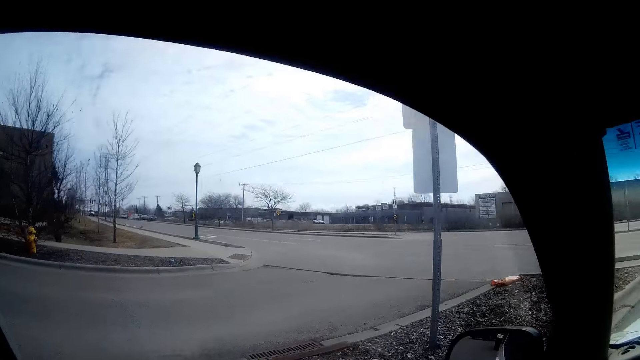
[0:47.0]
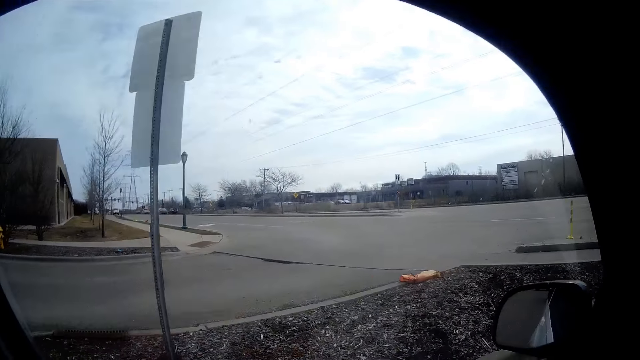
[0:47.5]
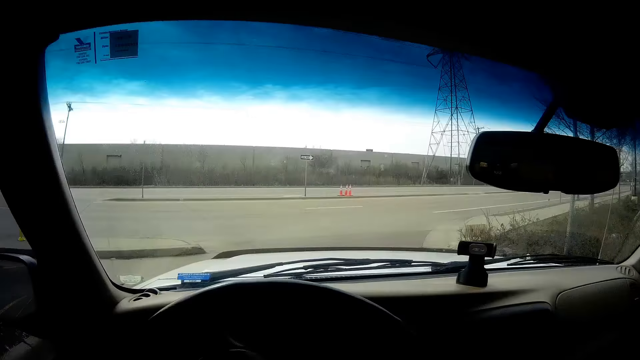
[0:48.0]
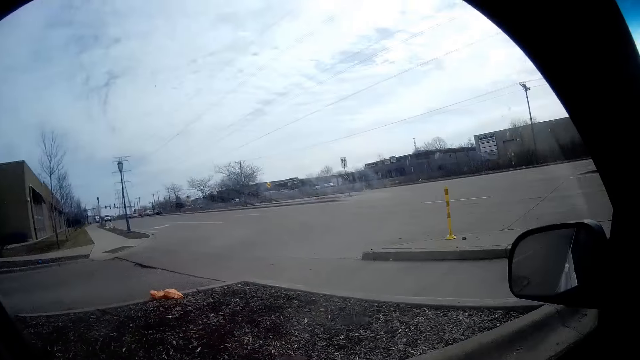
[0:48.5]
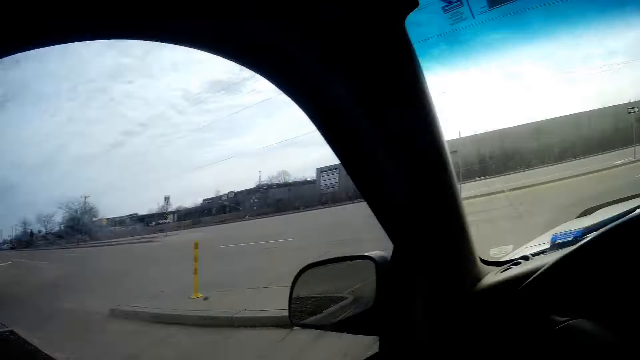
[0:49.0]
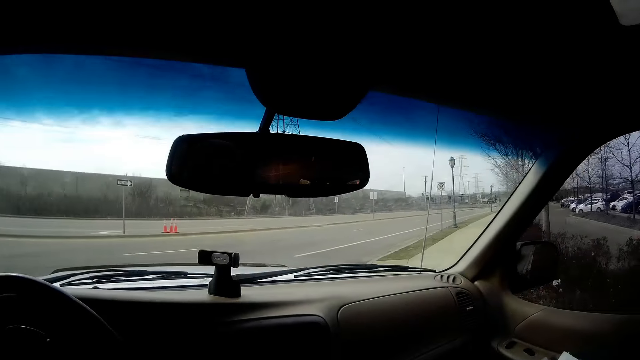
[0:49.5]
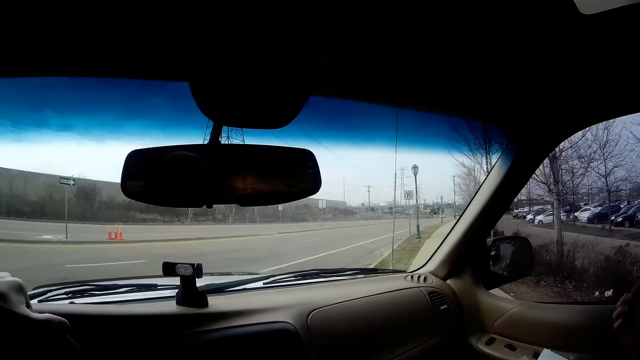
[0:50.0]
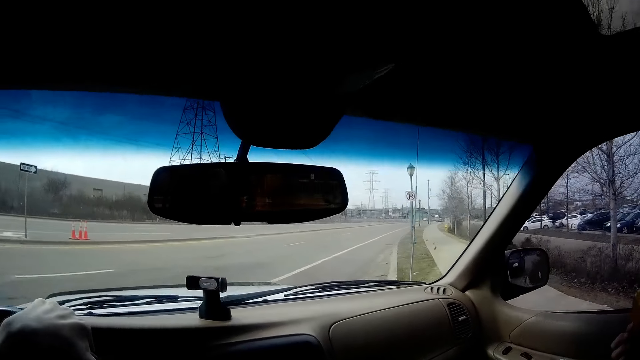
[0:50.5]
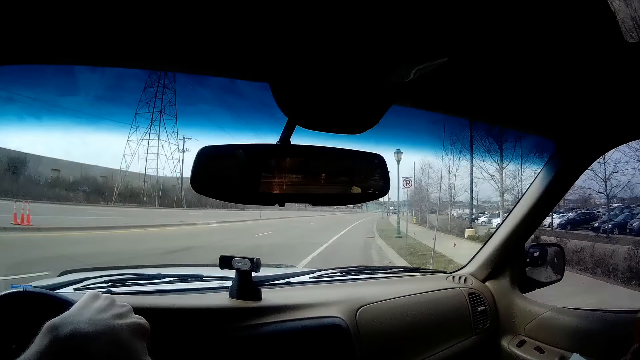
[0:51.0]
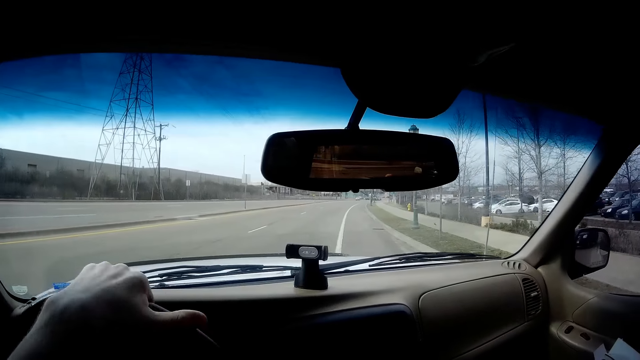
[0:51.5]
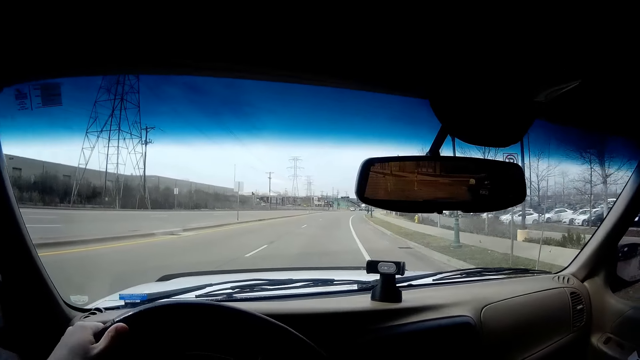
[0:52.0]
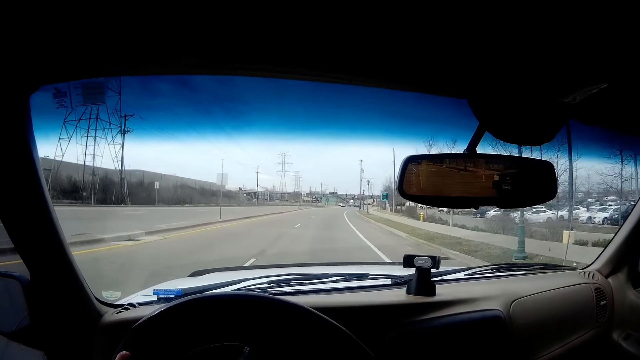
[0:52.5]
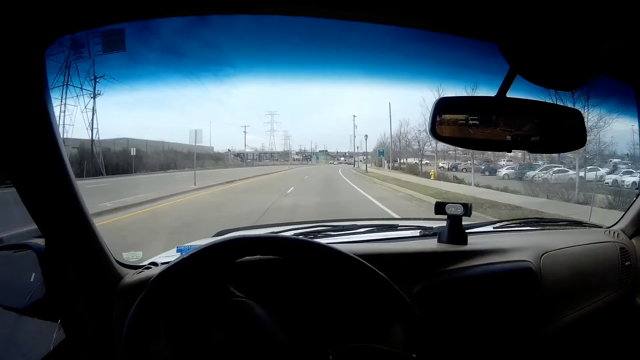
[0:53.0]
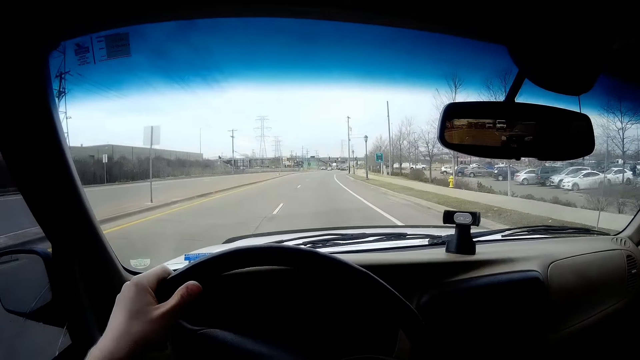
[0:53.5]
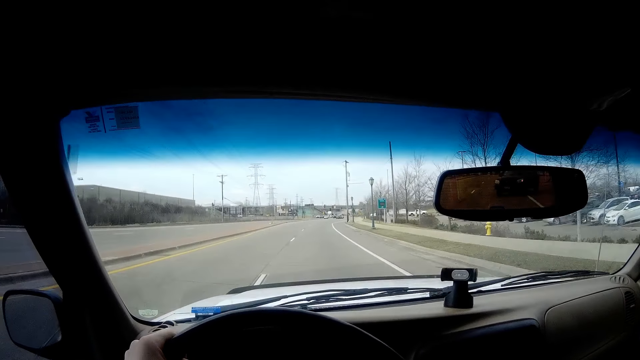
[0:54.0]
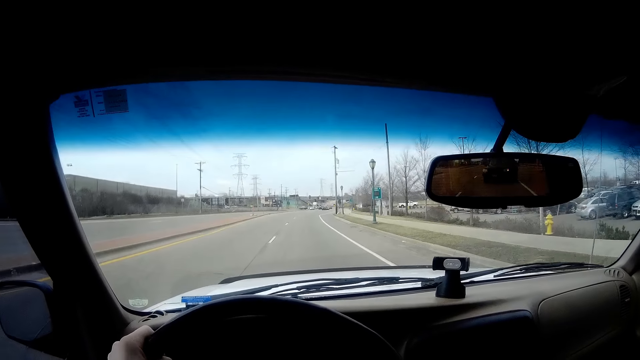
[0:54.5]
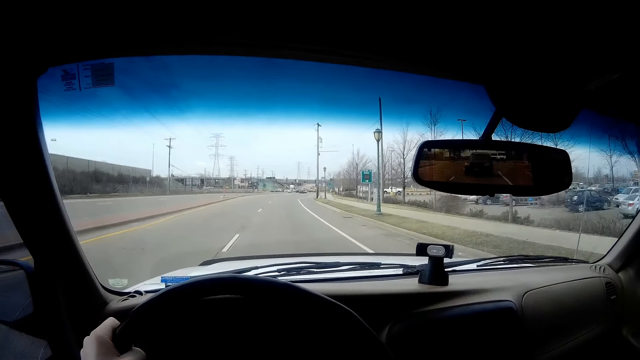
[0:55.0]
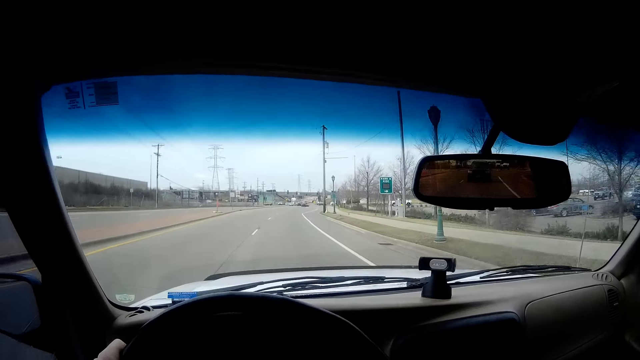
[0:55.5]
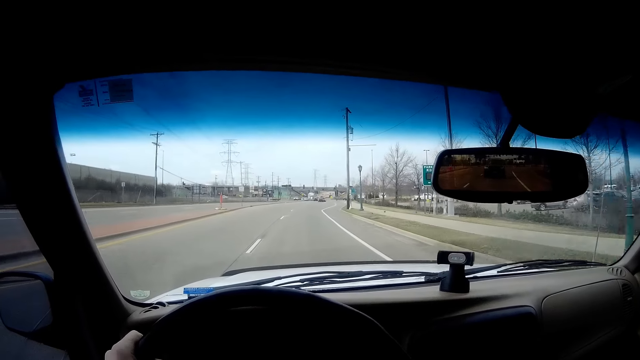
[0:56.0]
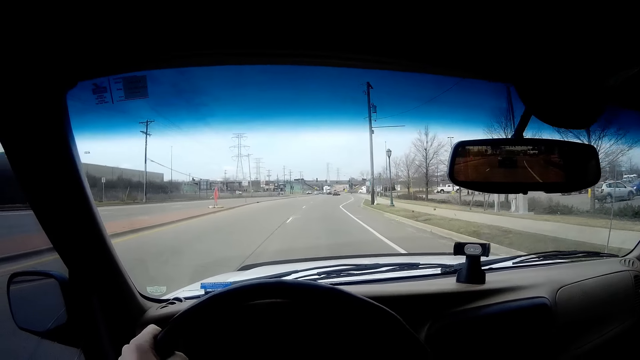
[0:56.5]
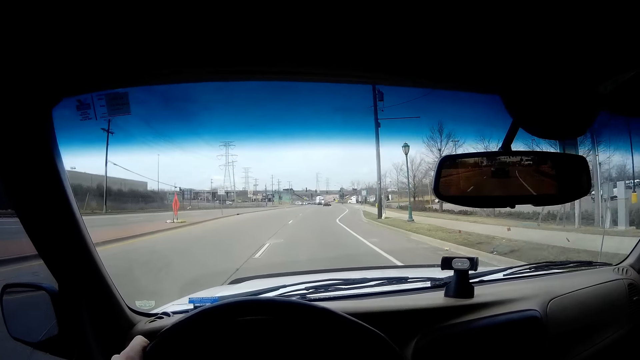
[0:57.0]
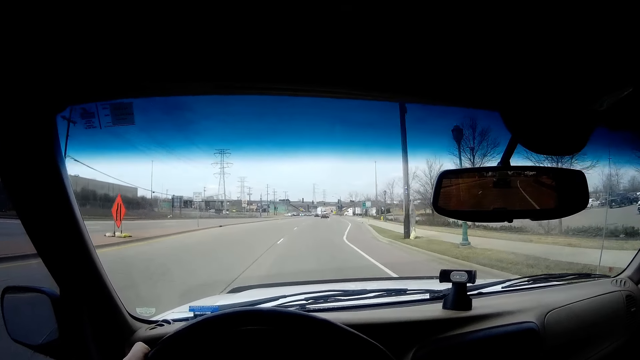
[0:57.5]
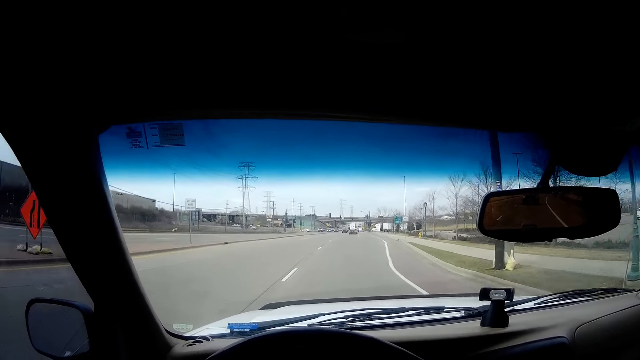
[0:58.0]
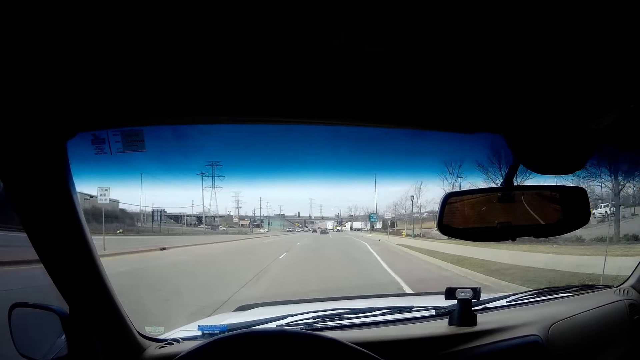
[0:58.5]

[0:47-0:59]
The camera wearer looks around. They make a right turn. They drive the car on the road.

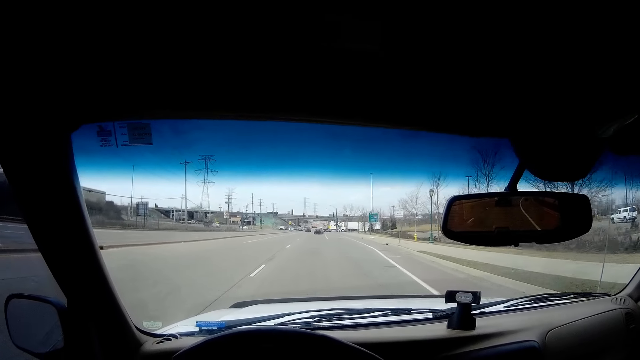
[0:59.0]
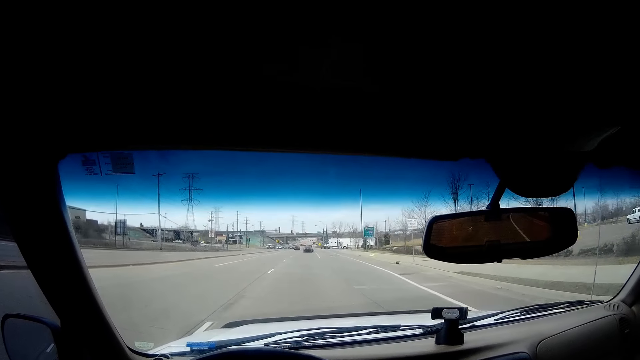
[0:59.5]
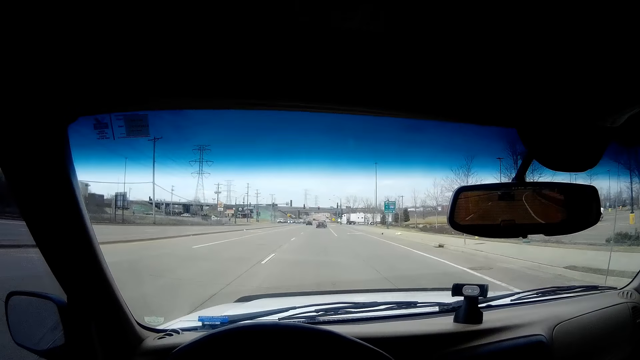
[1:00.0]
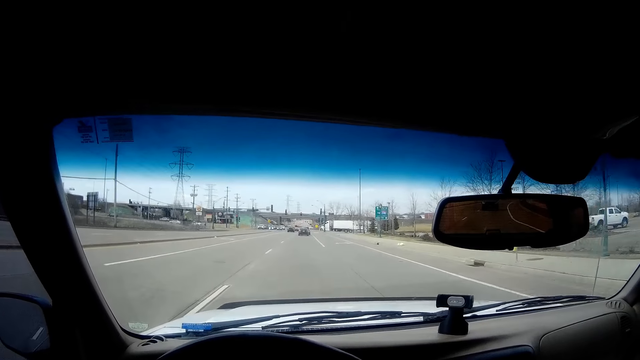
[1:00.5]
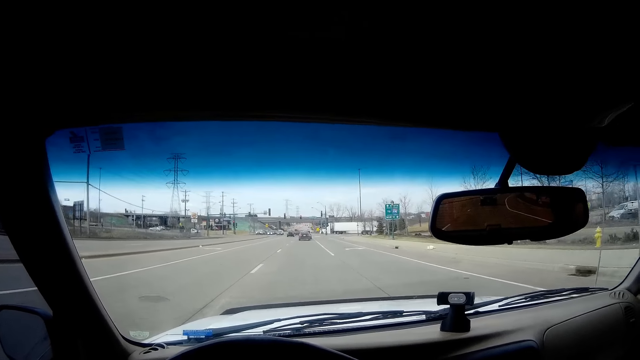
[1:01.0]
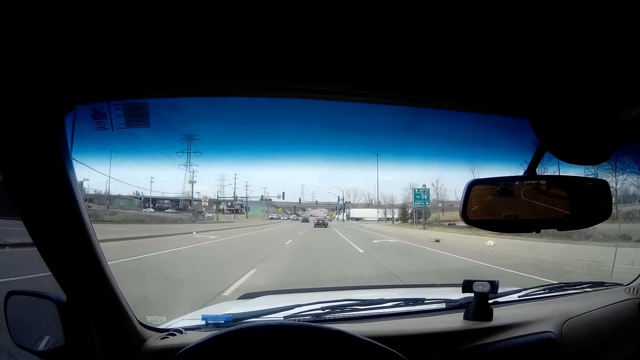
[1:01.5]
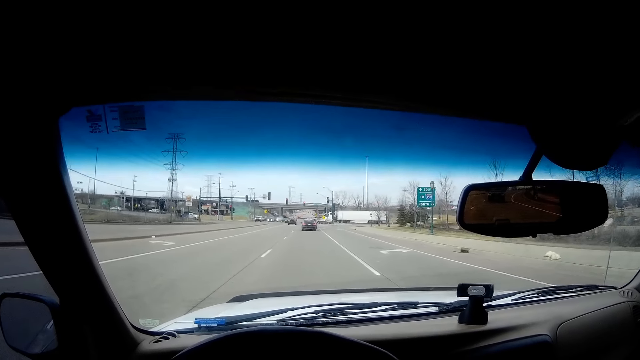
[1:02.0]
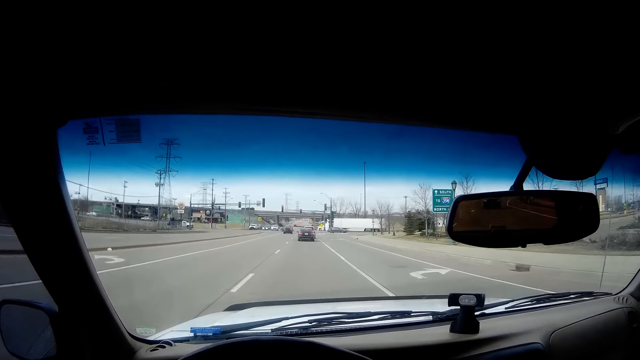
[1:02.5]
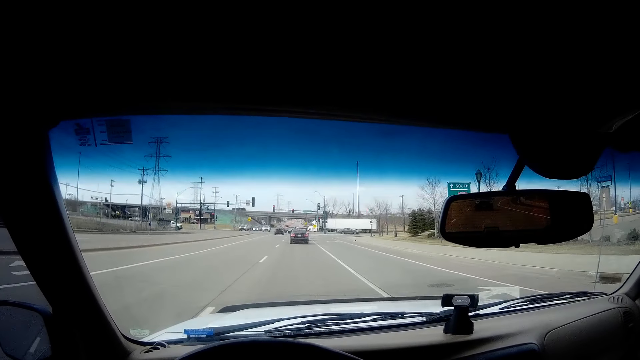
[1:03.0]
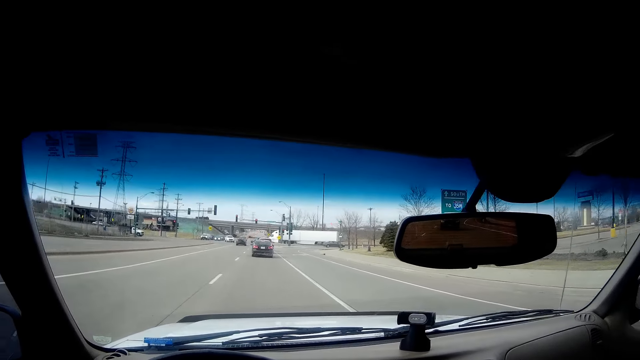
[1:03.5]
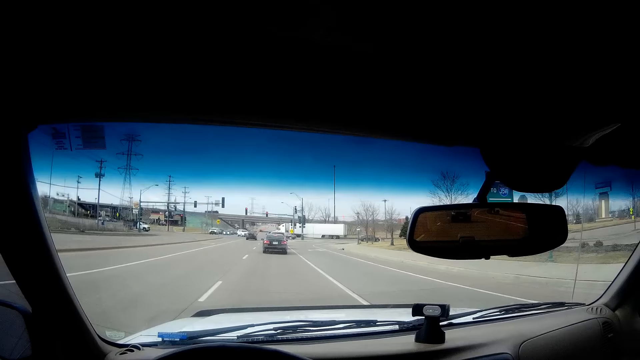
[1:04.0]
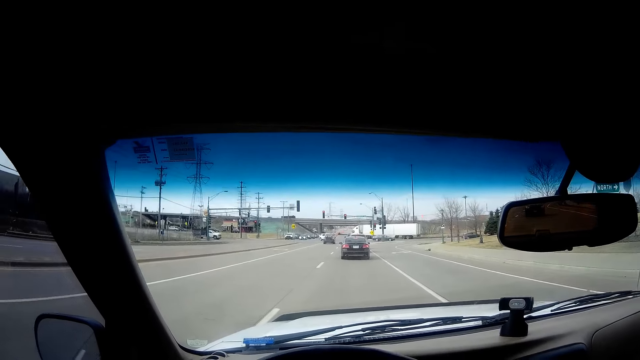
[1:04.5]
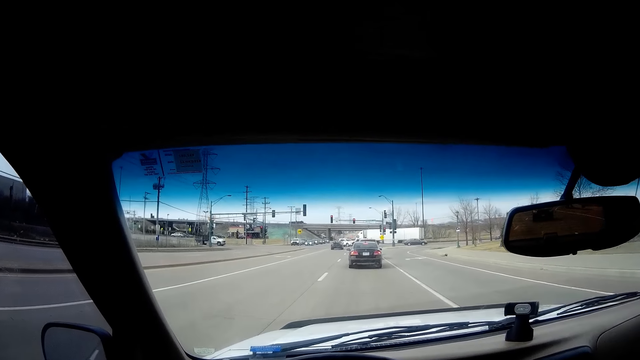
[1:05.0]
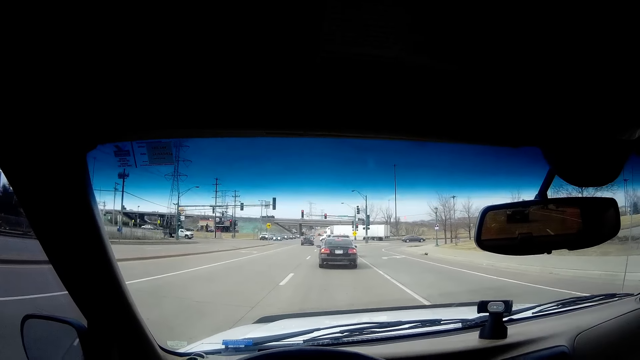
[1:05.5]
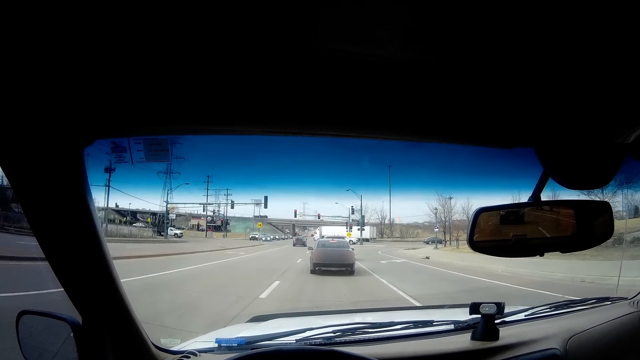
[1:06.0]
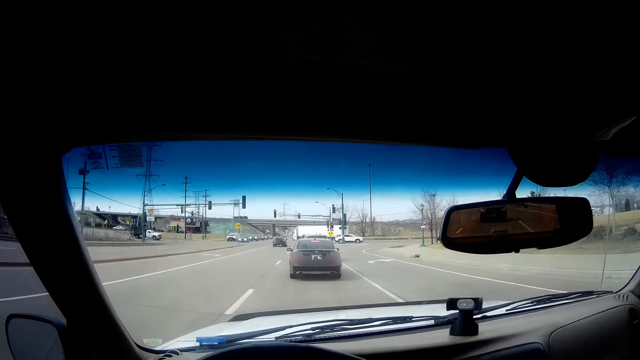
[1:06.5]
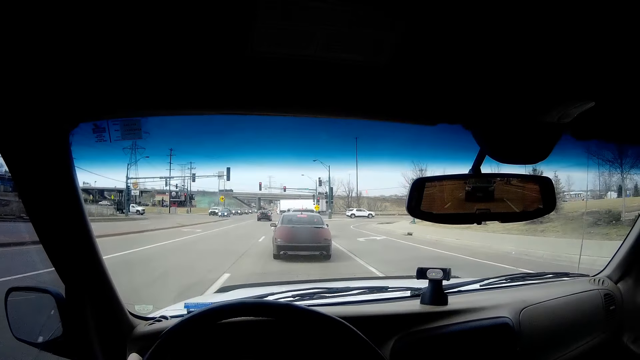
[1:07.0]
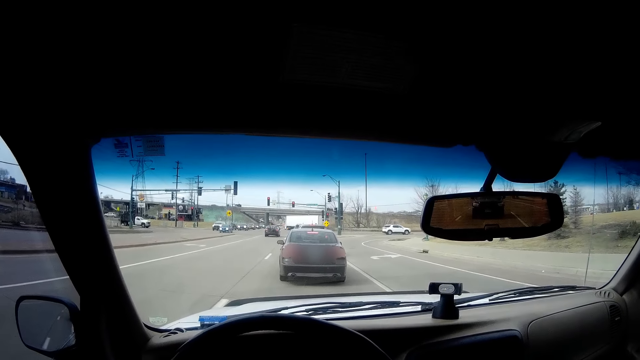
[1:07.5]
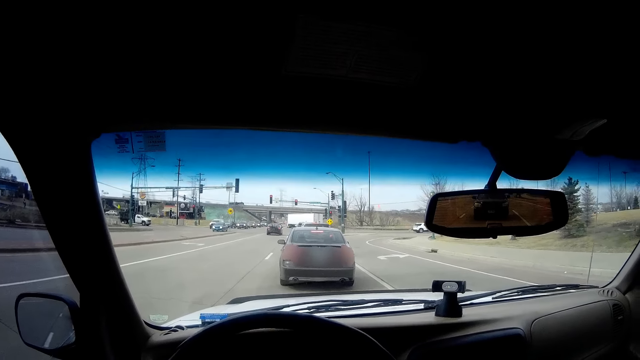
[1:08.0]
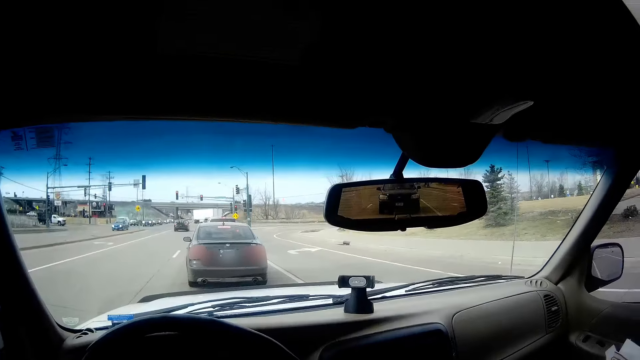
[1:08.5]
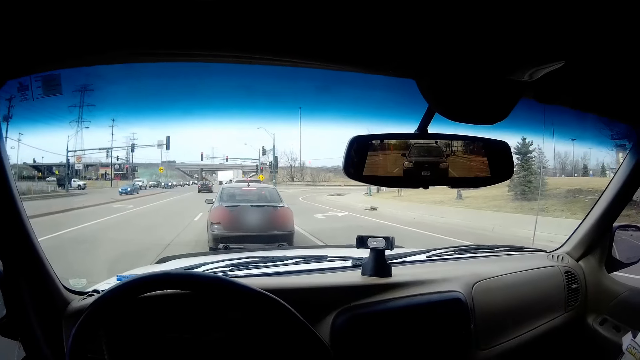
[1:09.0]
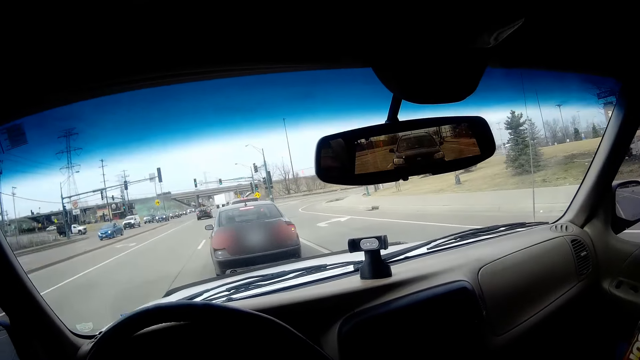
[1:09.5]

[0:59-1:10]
The camera wearer slows down the car.
